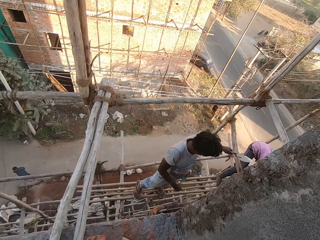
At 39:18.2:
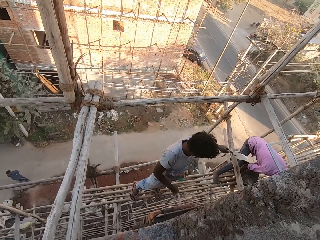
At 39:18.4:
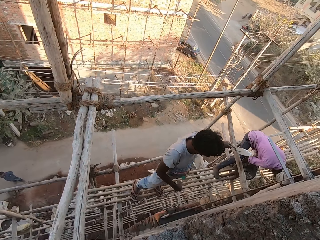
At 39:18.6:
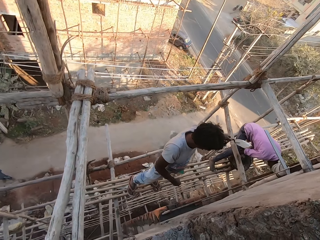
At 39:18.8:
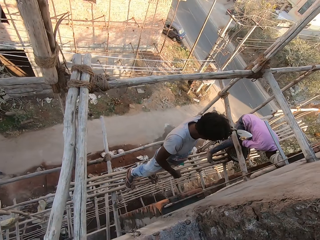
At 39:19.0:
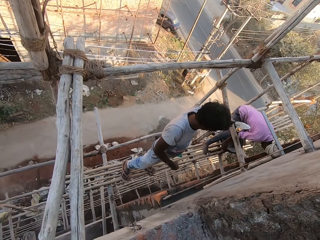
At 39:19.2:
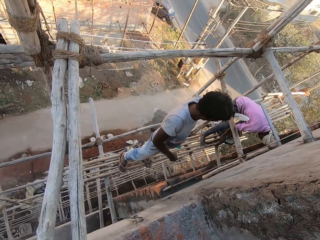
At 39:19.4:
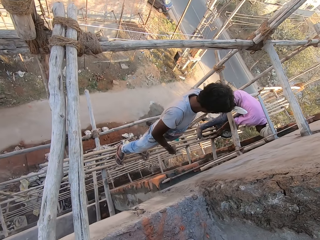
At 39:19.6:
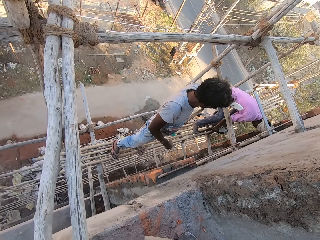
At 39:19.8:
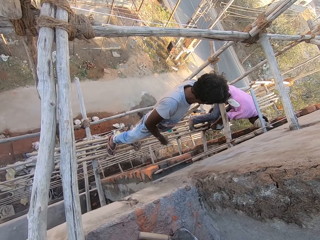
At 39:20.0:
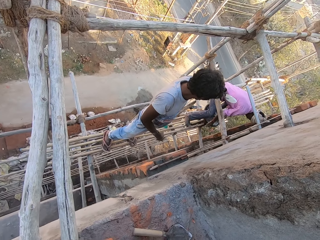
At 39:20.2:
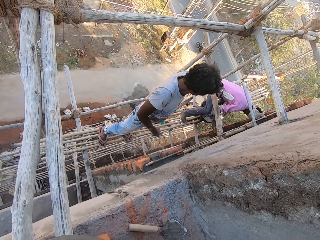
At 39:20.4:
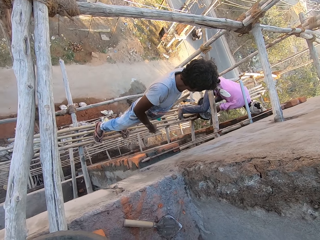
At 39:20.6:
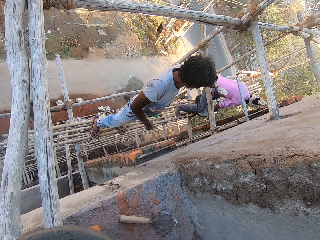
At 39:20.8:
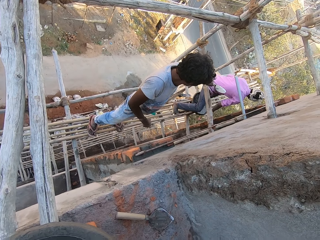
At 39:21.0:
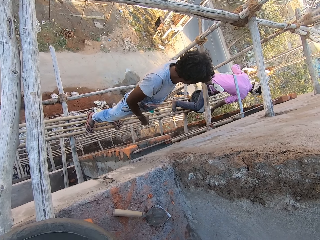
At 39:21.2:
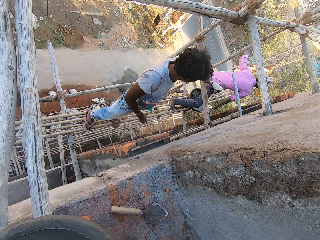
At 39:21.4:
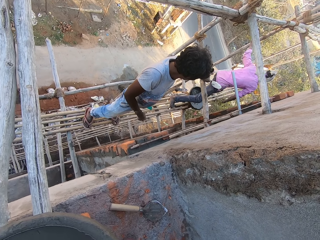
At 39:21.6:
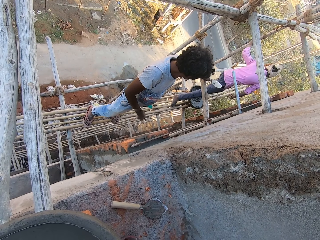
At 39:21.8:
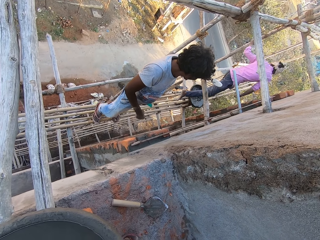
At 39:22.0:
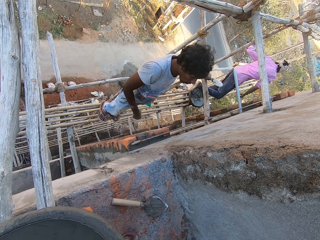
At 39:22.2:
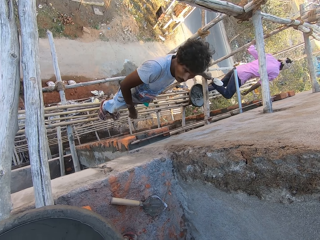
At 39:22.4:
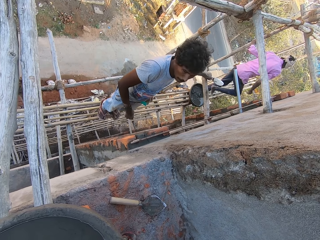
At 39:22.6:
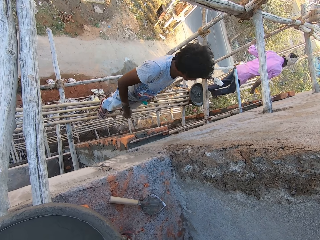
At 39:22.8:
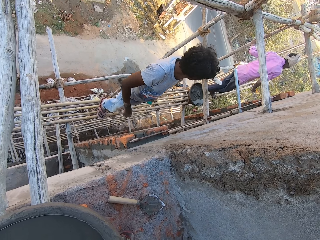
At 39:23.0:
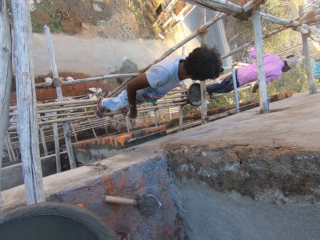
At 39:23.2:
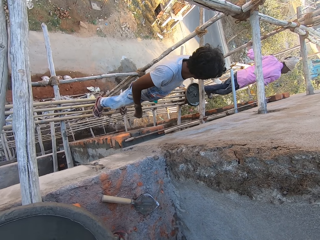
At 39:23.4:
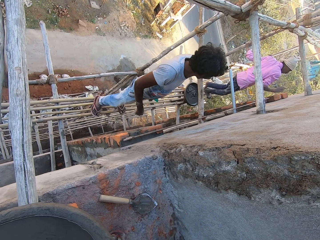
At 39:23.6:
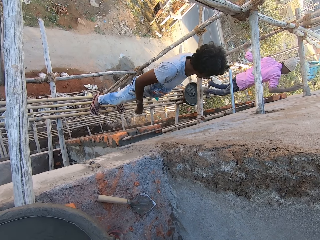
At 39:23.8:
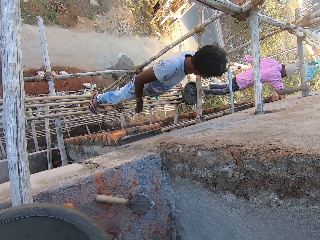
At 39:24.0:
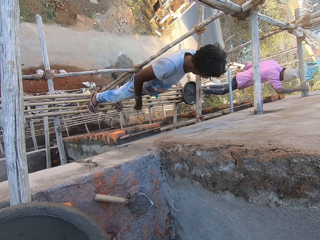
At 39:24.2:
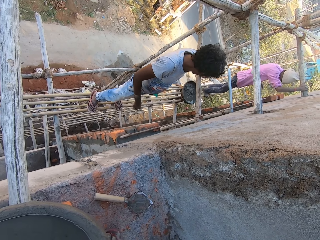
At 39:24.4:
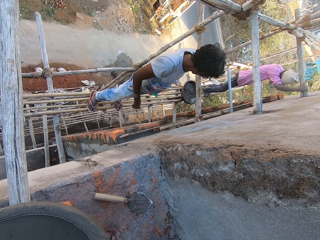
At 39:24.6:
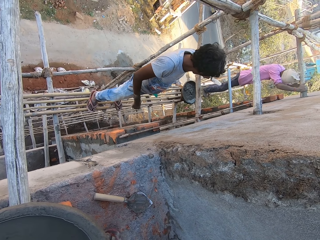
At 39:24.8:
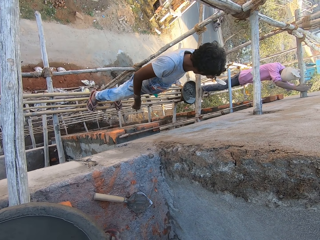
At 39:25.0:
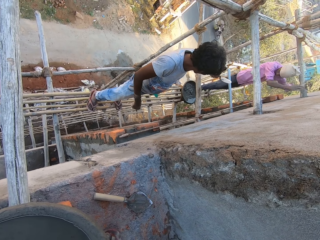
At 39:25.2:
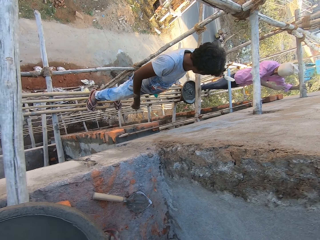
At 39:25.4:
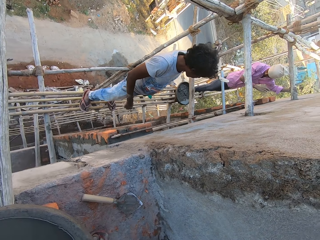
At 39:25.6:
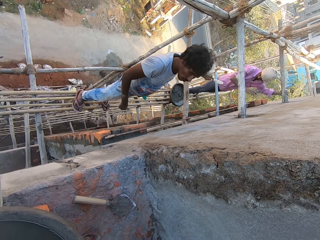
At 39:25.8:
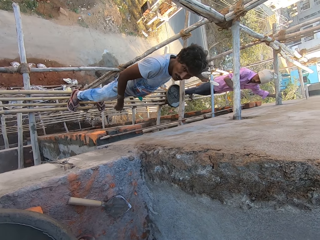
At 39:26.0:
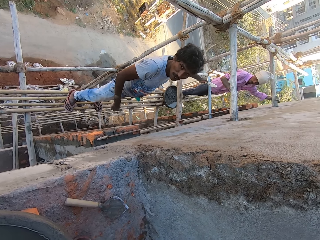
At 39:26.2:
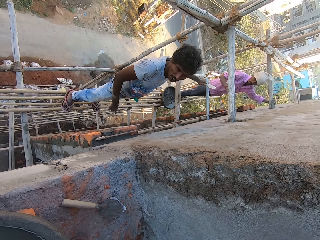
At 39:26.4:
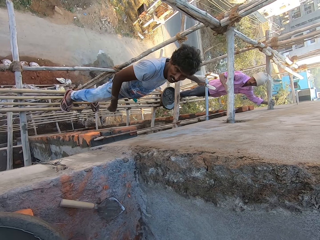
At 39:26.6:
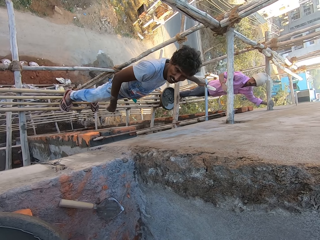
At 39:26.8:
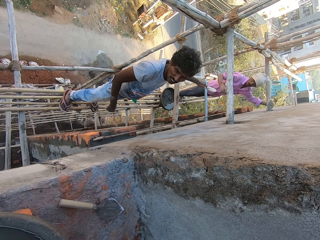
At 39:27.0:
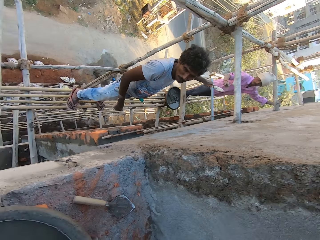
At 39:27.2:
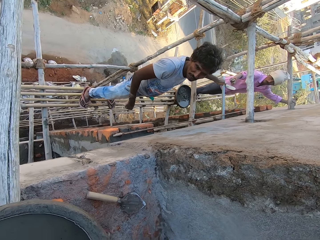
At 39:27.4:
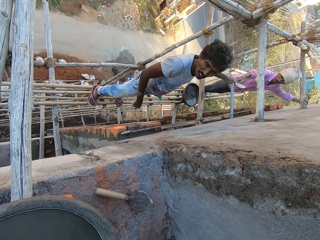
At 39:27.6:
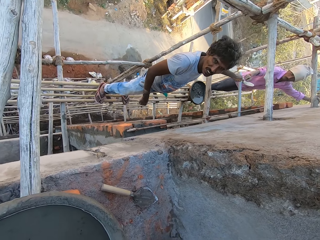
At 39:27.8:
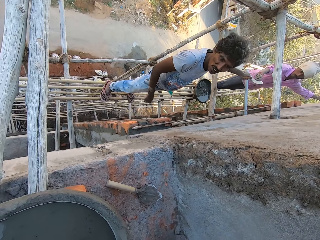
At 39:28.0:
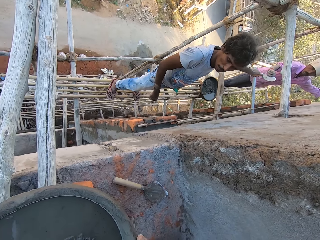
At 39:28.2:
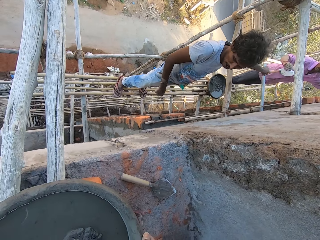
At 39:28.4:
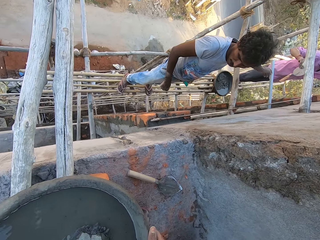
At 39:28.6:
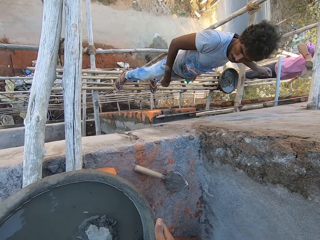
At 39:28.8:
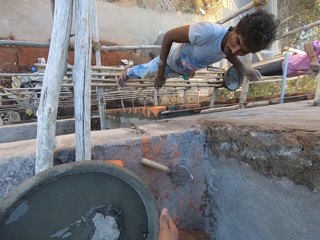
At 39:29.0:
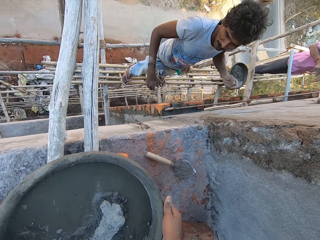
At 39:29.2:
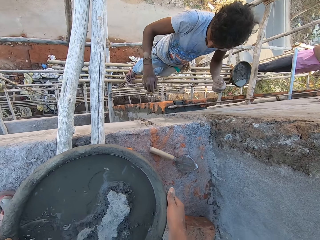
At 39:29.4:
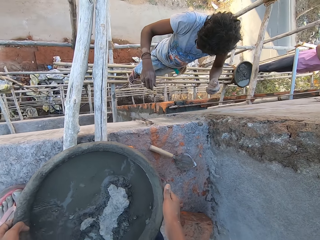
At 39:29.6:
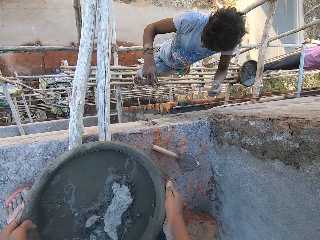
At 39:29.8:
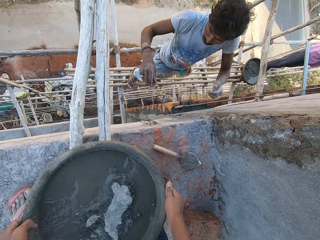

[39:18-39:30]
A man drops the bowl of cement and water on the scaffolding on the building with both hands. The man touches the scaffolding with his left hand. The man touches the scaffolding with his right hand. The man touches the scaffolding with his left hand. The camera wearer interacts with another man. The first man collects the hand trowel from the other man's left hand with his right hand.

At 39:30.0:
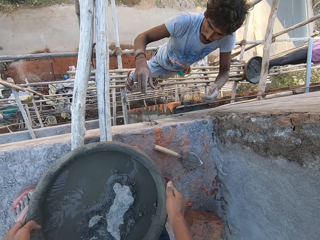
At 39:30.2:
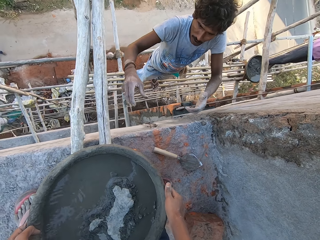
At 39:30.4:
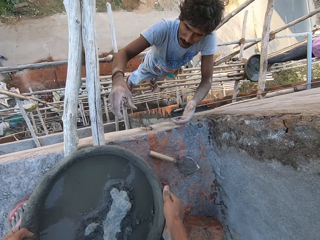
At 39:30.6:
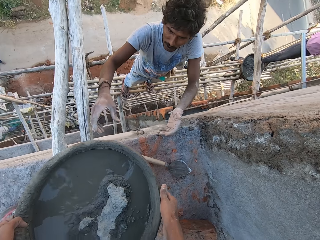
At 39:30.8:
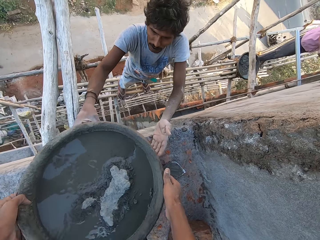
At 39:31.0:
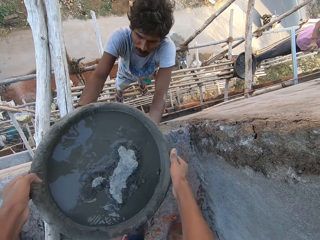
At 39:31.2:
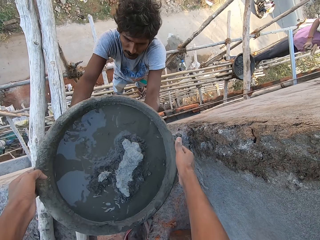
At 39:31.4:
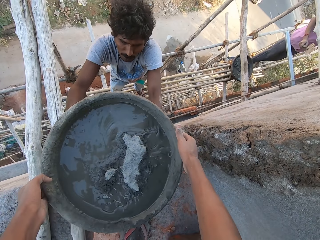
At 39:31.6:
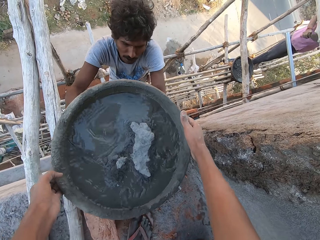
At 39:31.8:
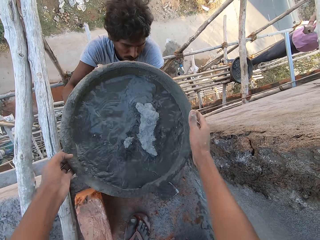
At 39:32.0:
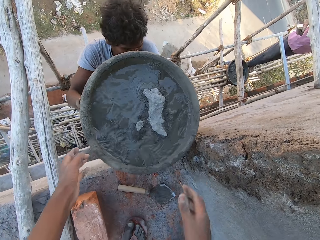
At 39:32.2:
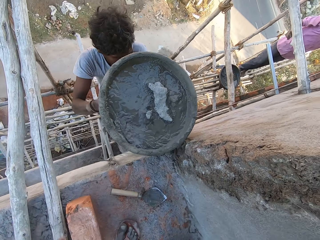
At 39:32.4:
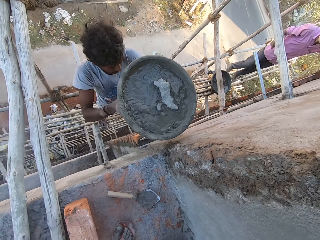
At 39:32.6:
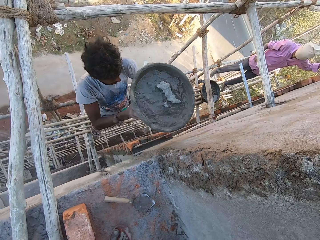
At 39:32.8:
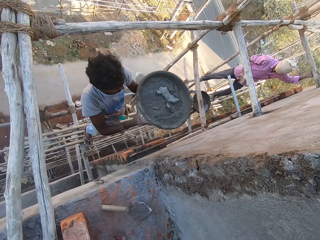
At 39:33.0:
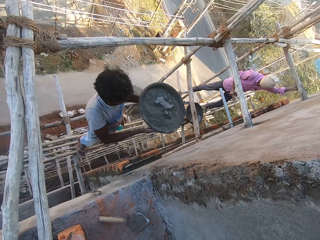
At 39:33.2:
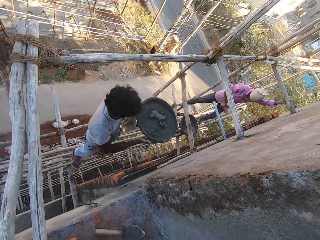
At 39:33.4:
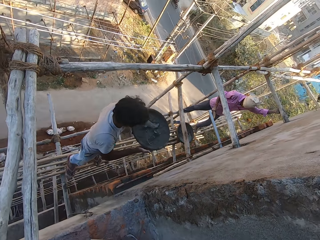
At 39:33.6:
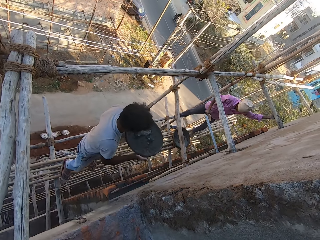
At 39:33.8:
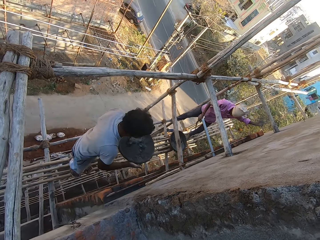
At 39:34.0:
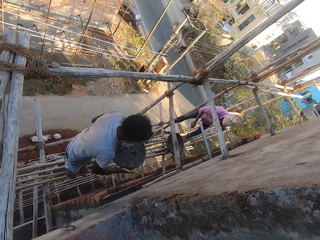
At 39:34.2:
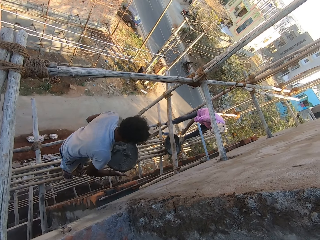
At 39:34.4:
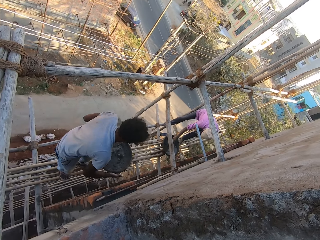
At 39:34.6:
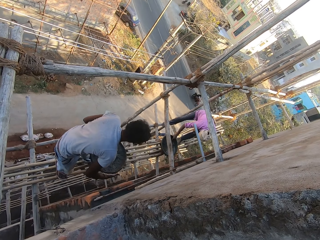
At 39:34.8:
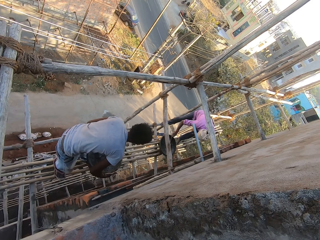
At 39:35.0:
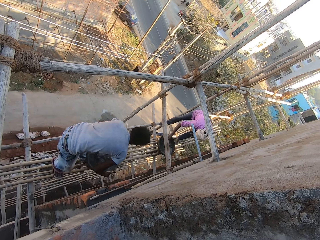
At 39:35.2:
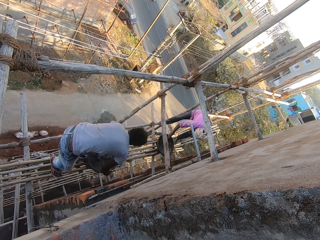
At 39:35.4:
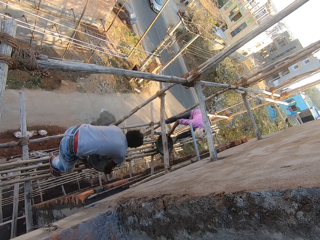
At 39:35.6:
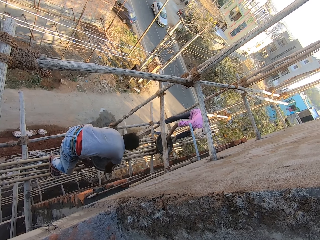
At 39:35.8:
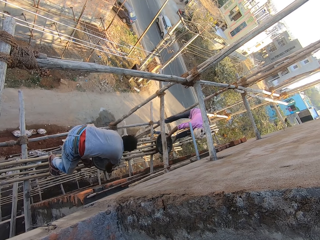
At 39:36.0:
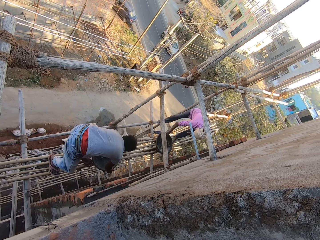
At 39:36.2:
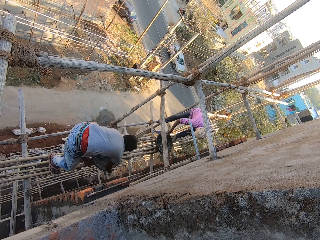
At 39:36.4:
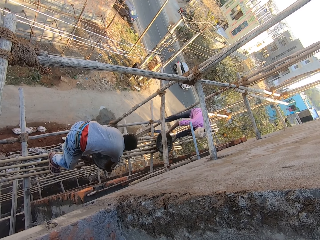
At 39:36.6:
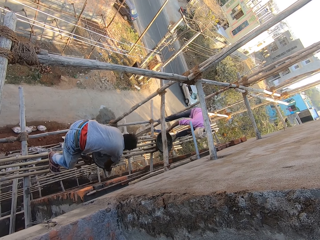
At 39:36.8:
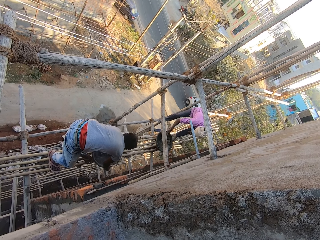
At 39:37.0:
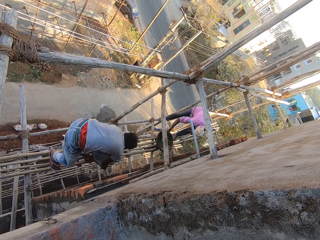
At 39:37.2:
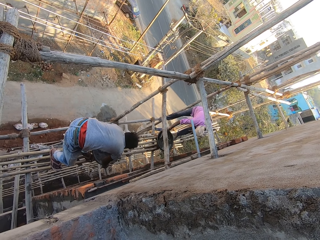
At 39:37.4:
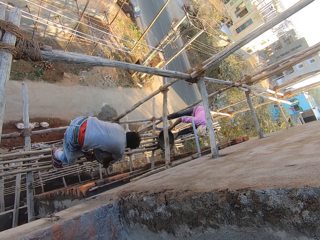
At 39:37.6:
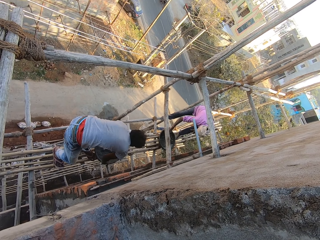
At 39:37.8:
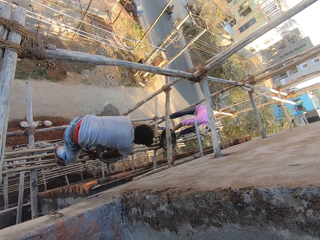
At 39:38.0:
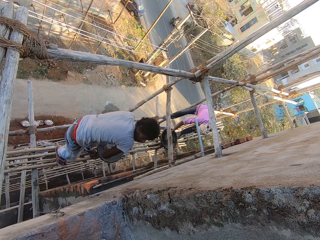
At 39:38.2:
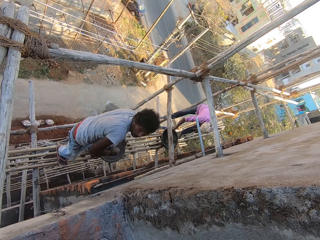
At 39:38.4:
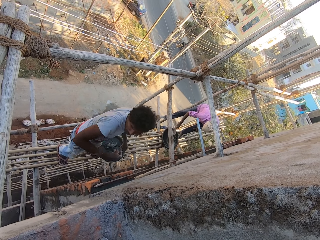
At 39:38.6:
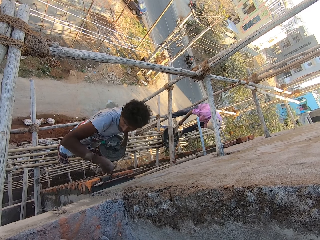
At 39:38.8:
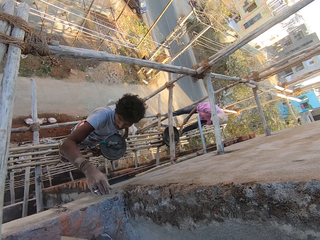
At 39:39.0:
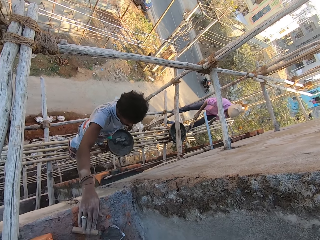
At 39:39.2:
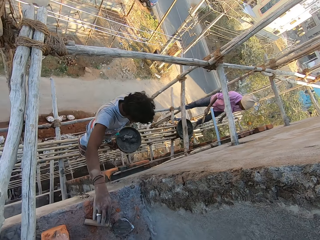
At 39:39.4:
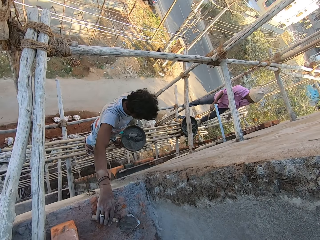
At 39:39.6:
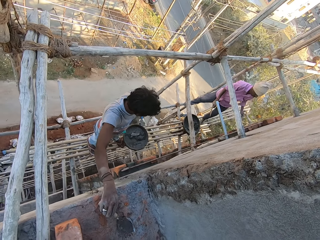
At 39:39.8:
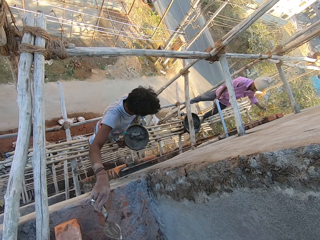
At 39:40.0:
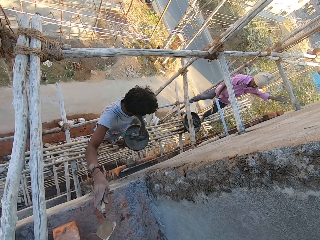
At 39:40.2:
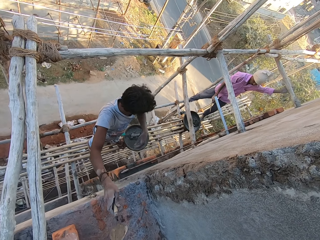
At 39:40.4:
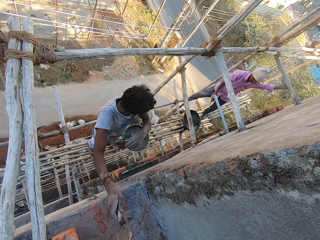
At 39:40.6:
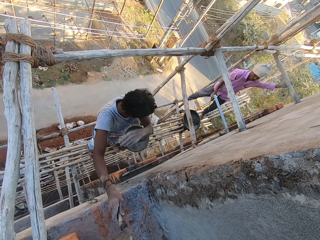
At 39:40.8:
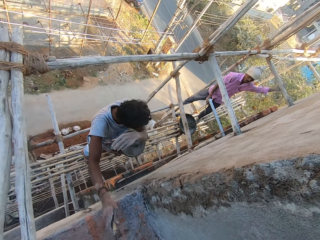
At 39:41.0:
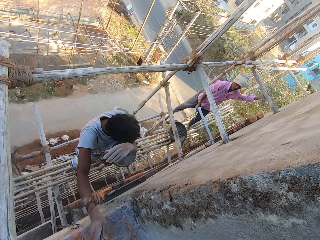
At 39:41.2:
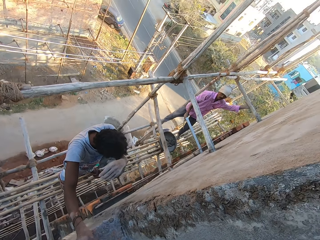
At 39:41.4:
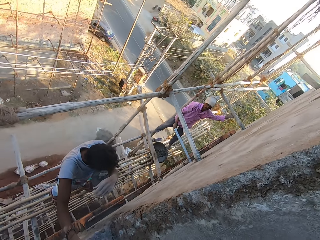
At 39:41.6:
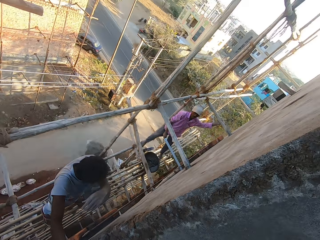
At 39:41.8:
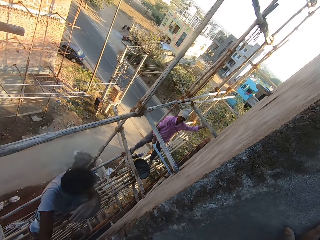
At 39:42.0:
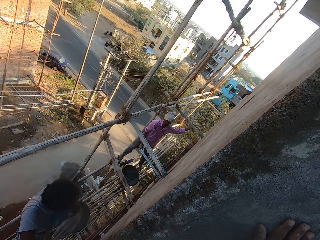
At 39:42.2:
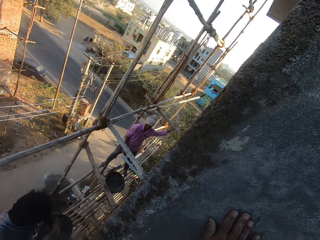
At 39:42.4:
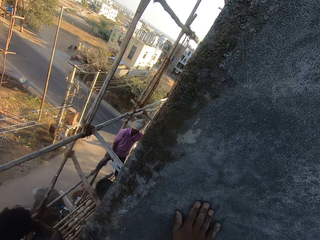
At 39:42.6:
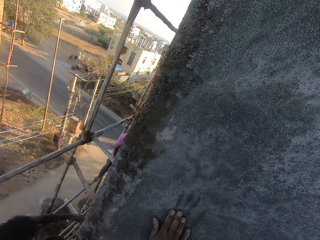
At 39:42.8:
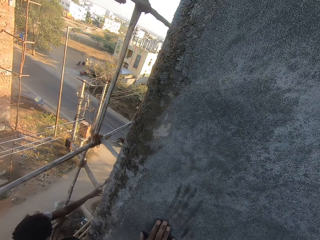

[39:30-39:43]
A man collects the bowl of cement and water from the camera wearer with both hands. The camera wearer gives the man the bucket of cement and water. The man drops the bowl on the scaffolding of the building with both hands. He picks a hand trowel from the ground with his right hand. He cleans his face with his left hand. He interacts with another man. The camera wearer rubs his right hand on the wall.
